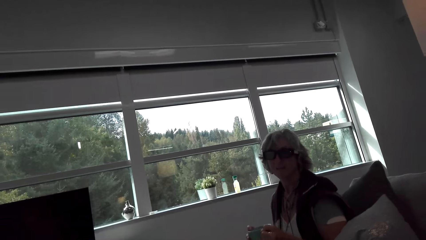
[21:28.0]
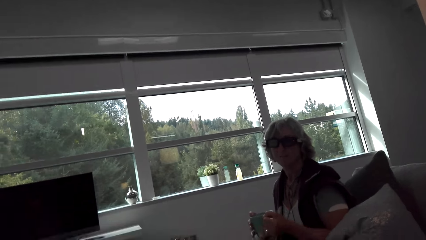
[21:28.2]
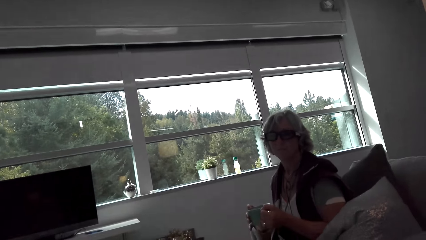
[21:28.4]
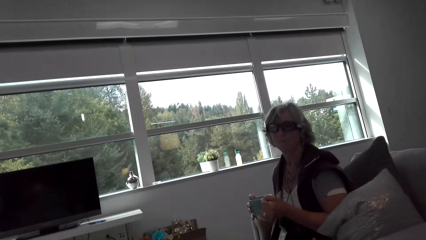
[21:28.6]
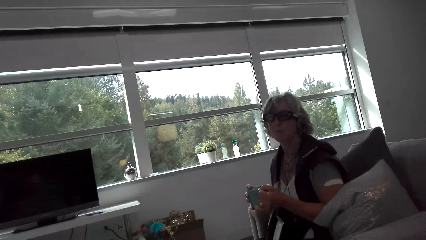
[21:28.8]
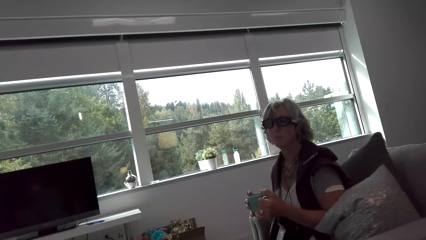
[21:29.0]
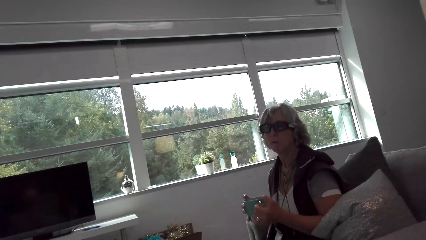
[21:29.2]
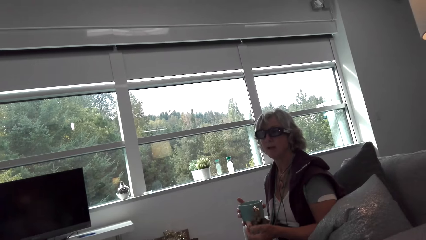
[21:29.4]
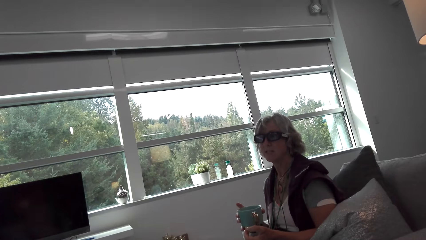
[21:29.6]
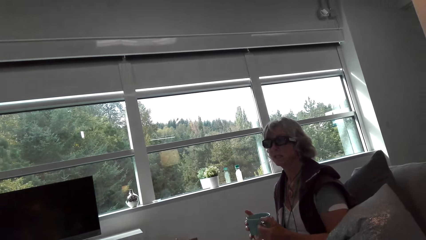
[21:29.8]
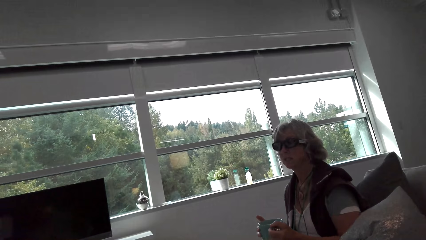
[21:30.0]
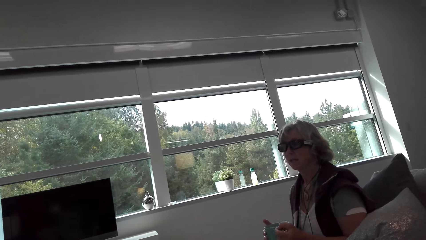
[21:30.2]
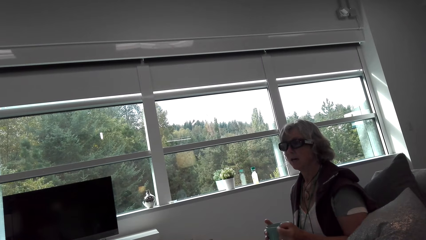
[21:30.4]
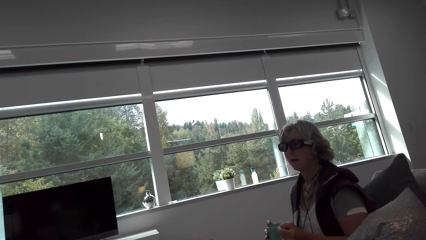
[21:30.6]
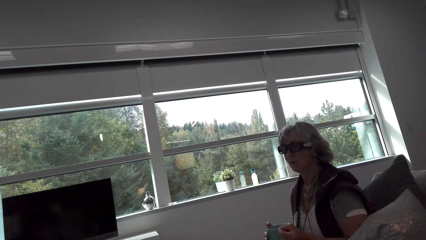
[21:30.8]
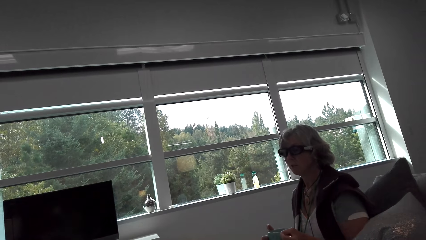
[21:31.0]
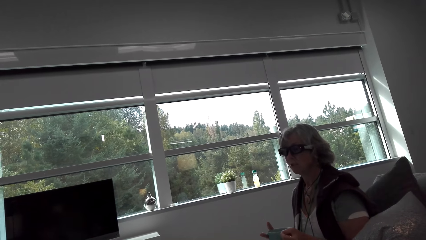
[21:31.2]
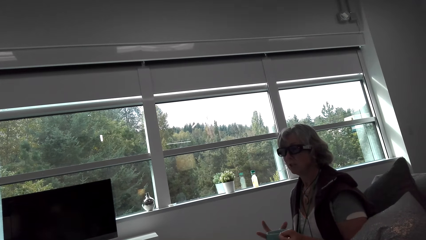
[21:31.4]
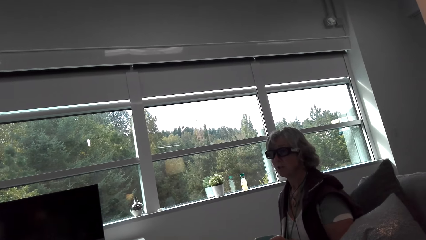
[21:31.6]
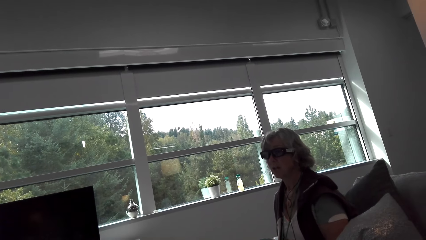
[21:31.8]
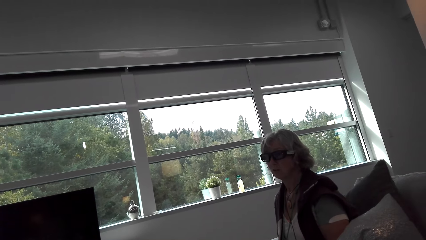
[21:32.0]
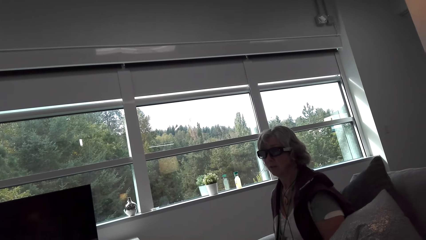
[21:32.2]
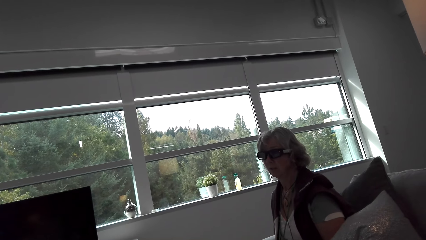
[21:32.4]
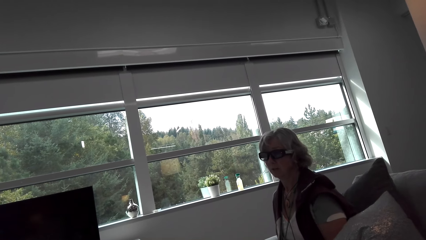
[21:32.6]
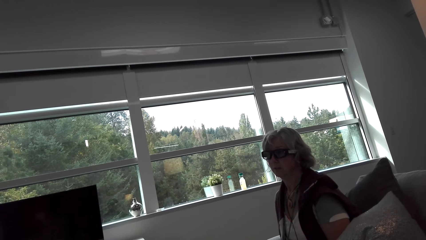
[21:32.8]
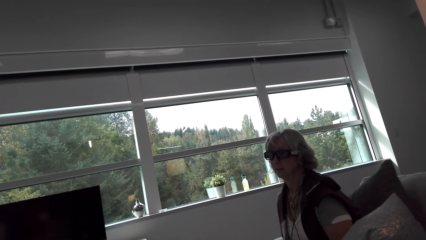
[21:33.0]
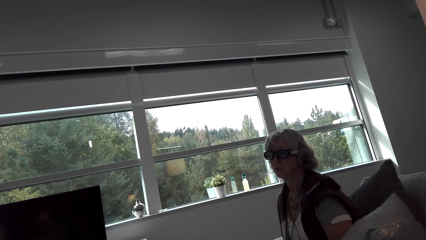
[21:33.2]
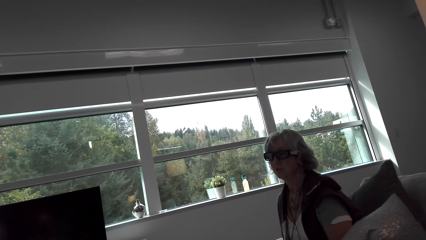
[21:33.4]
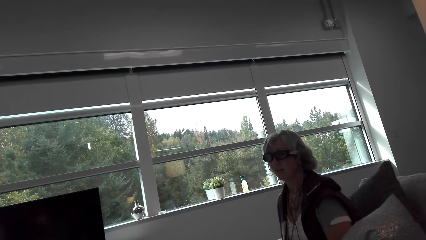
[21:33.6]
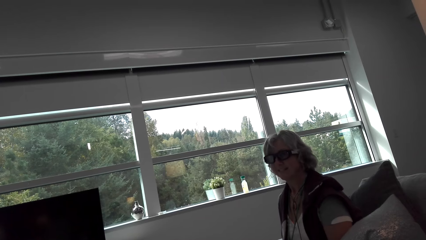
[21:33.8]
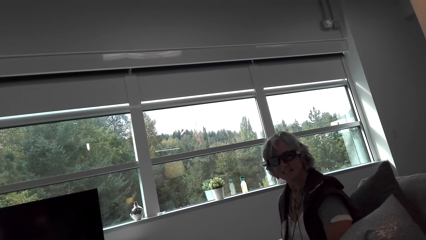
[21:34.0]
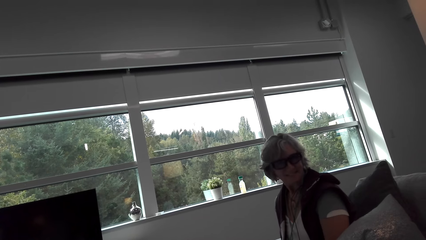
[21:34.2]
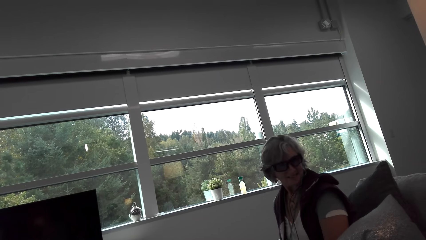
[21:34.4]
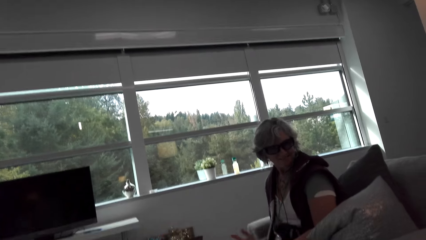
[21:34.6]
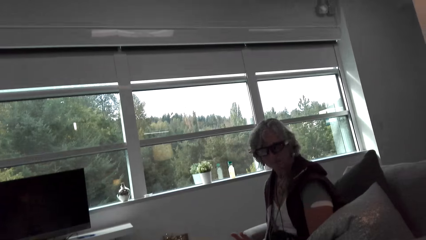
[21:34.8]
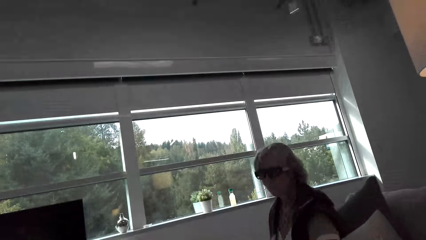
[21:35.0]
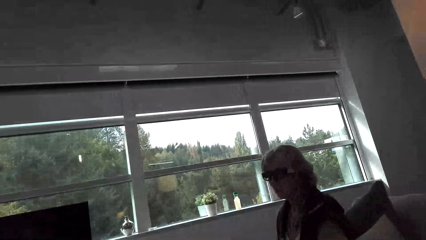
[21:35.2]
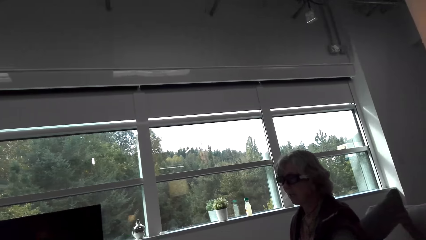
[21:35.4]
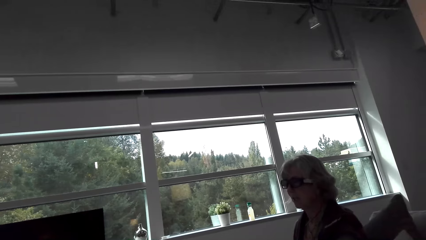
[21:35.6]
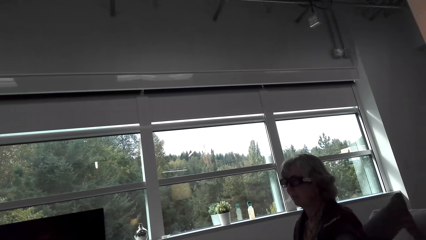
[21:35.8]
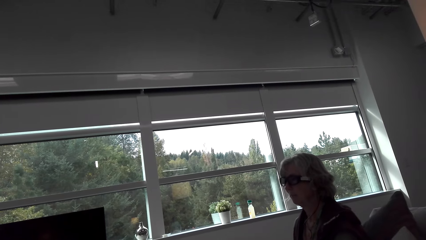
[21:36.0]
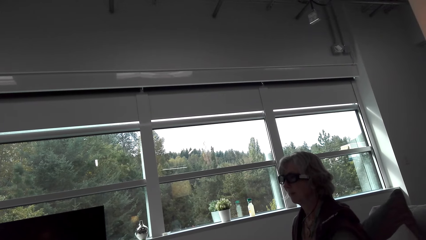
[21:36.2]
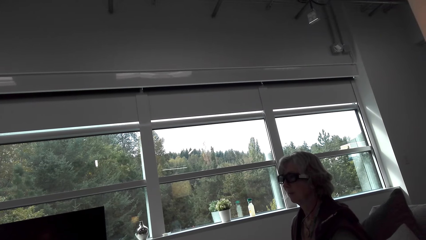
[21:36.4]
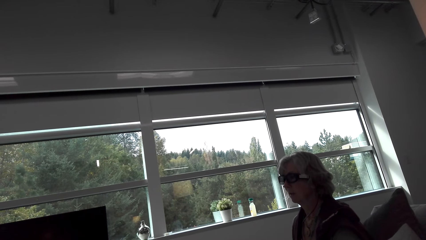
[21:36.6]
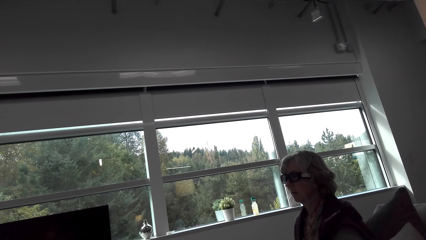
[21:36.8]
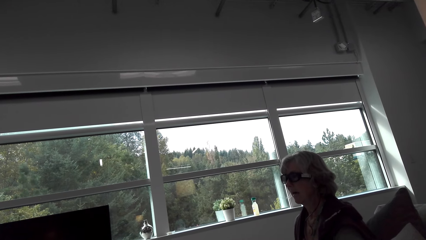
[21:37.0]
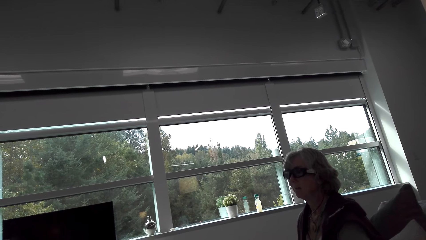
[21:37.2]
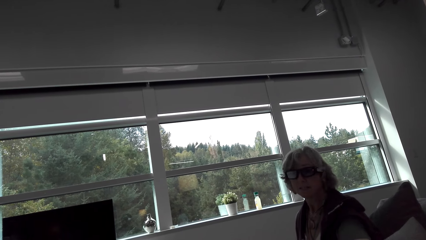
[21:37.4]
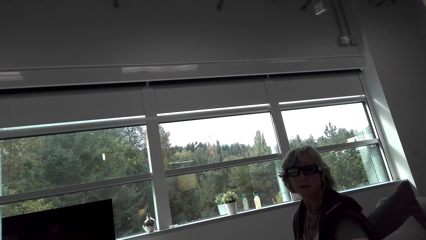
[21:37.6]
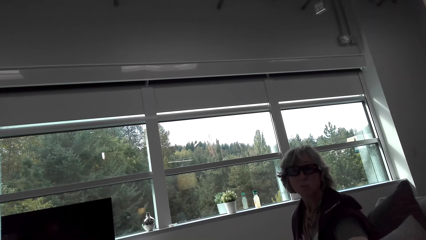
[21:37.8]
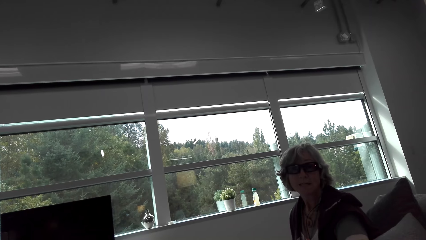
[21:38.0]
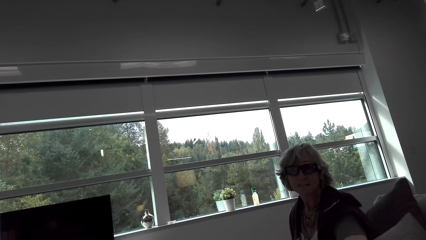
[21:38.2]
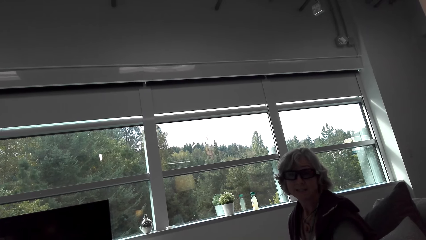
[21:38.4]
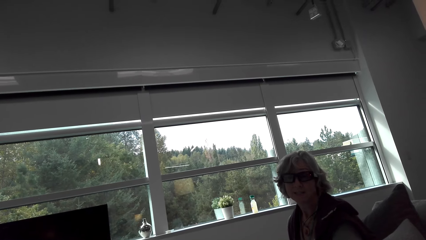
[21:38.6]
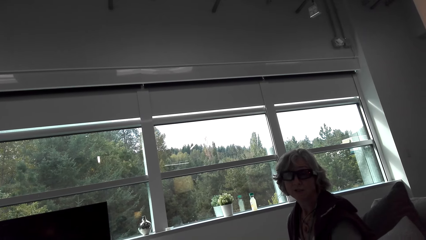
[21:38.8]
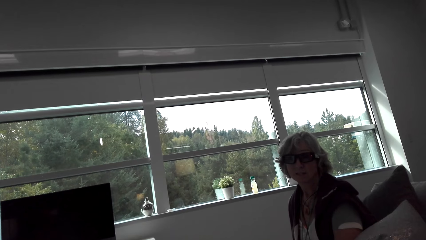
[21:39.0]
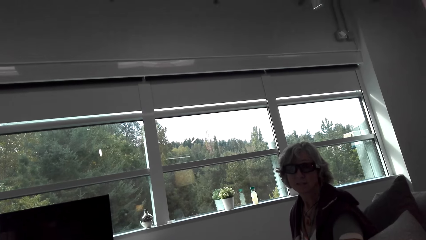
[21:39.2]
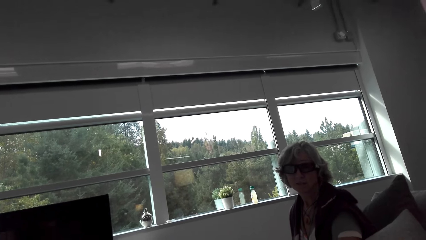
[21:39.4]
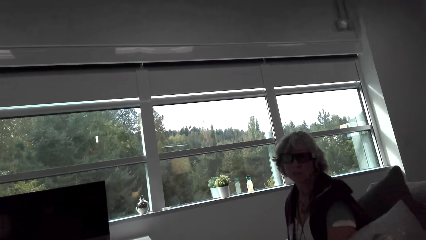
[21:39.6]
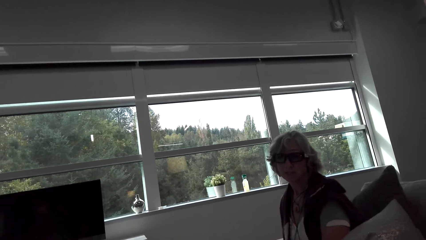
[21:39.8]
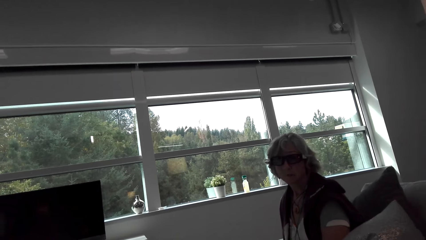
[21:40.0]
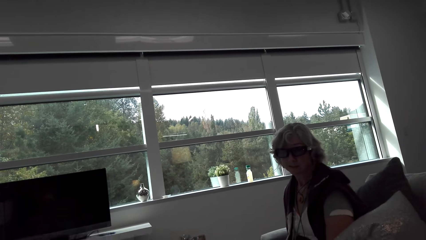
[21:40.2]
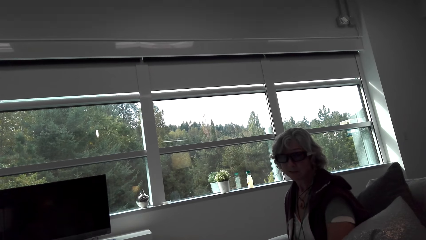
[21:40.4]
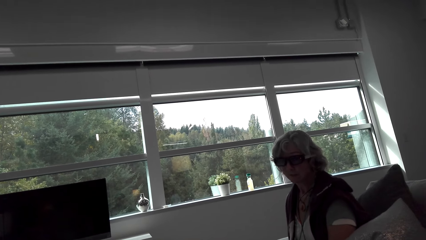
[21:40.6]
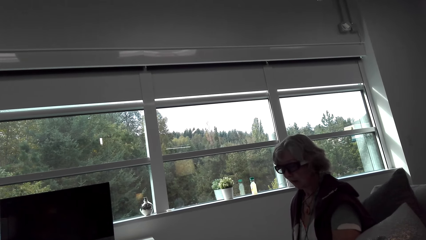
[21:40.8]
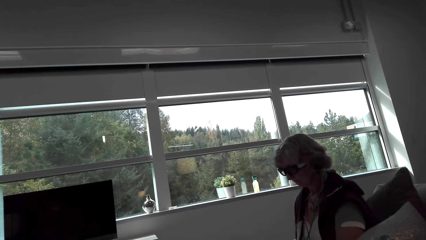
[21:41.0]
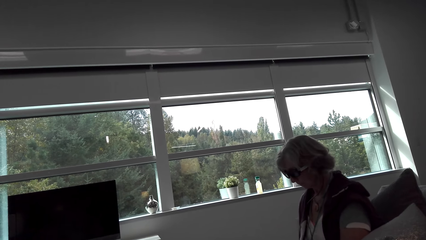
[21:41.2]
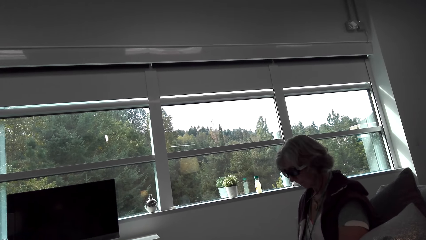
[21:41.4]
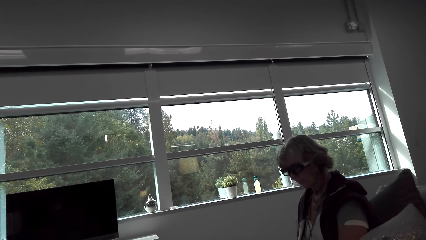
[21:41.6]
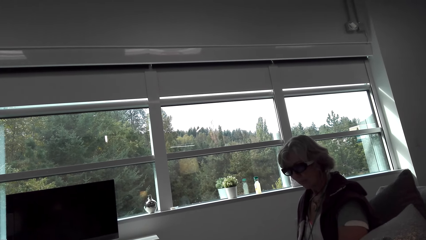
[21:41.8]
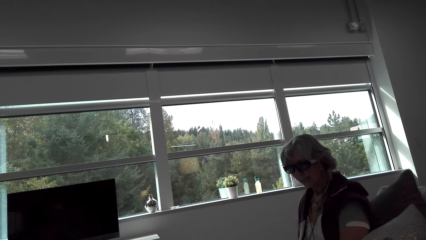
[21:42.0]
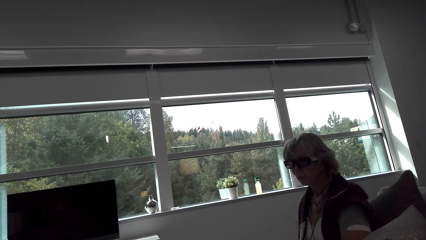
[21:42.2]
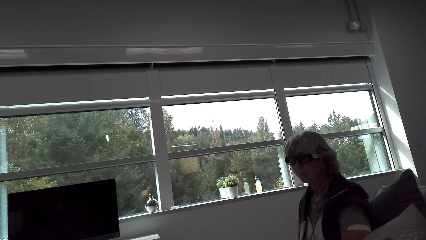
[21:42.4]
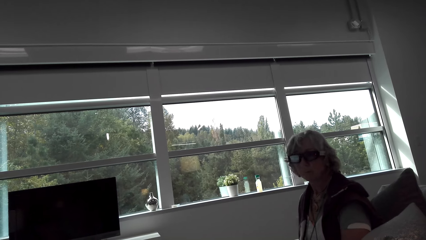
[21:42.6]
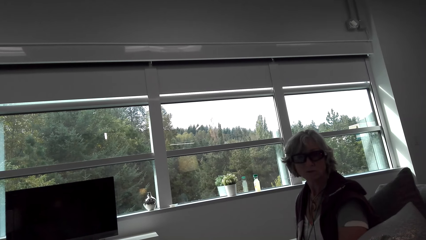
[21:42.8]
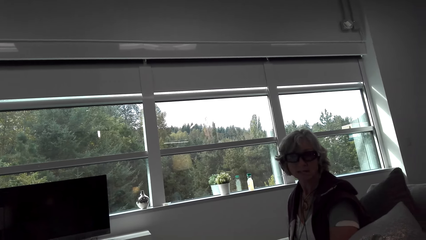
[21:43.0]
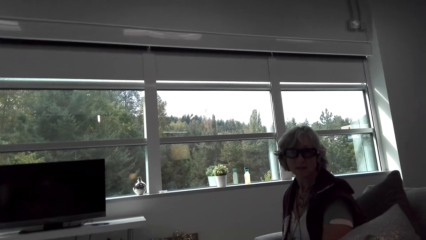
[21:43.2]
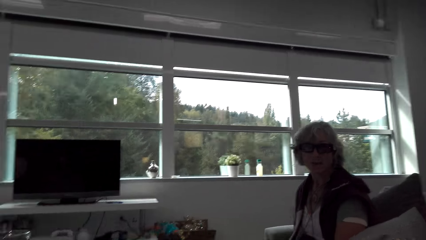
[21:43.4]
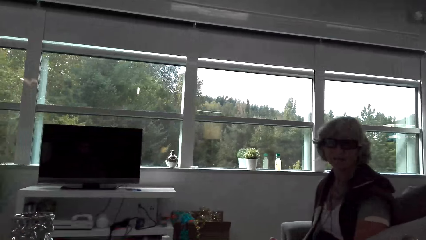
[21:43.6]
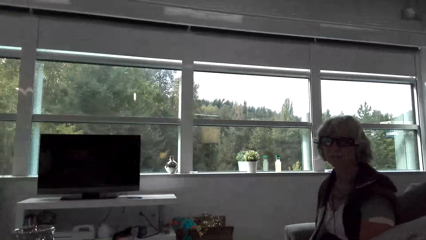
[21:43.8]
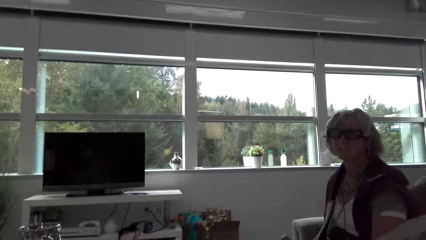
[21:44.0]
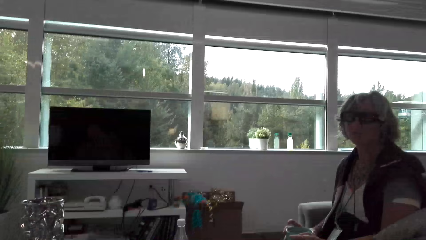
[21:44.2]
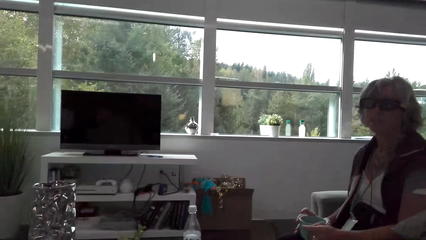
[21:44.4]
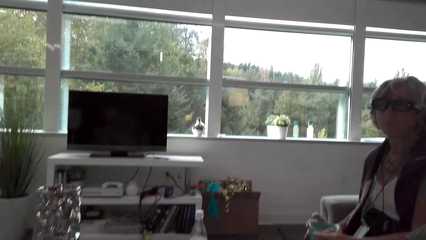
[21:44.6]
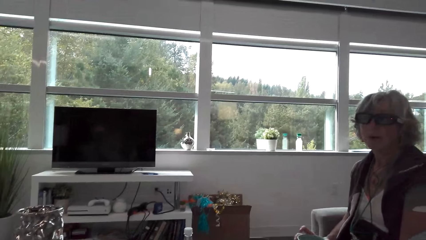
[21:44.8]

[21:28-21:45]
The camera wearer talks with a lady. The lady holds a cup. The camera wearer talks with the lady. The lady moves her hands. The camera wearer talks with the lady. The lady holds the cup. The camera wearer looks around.
